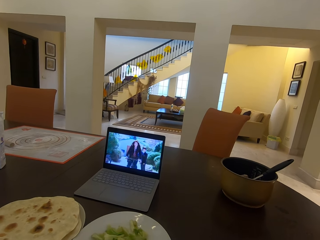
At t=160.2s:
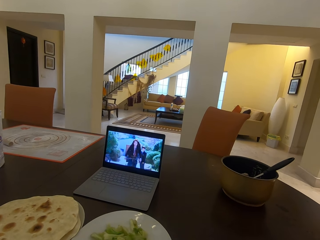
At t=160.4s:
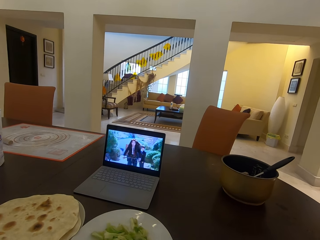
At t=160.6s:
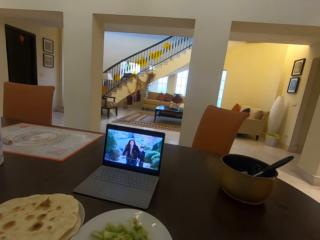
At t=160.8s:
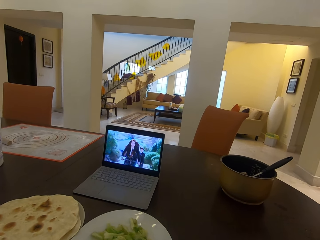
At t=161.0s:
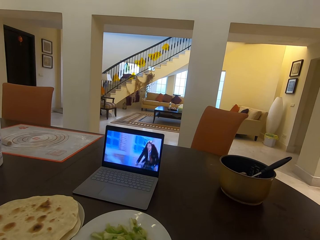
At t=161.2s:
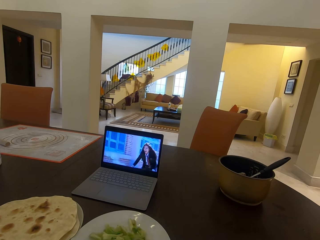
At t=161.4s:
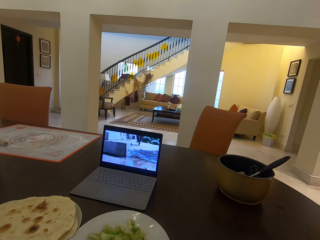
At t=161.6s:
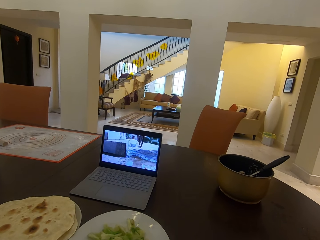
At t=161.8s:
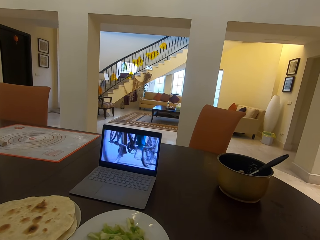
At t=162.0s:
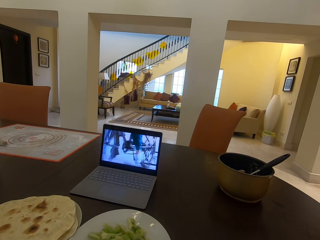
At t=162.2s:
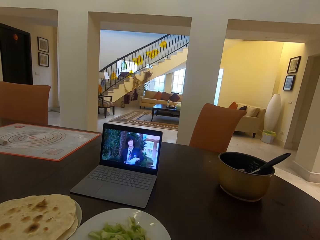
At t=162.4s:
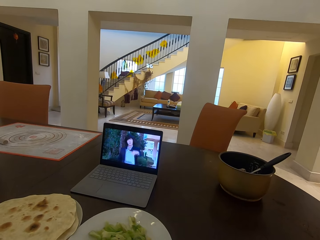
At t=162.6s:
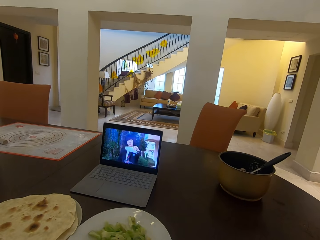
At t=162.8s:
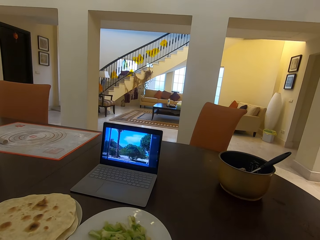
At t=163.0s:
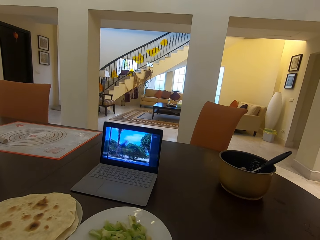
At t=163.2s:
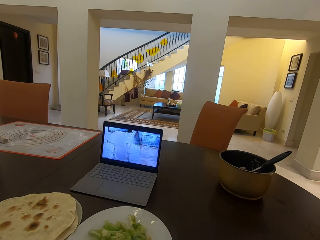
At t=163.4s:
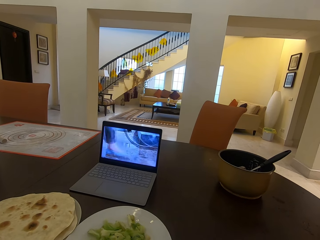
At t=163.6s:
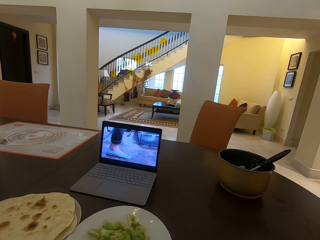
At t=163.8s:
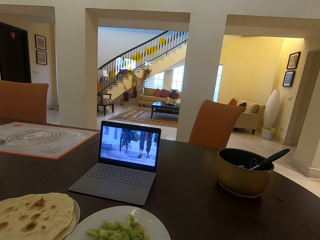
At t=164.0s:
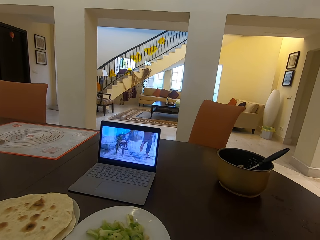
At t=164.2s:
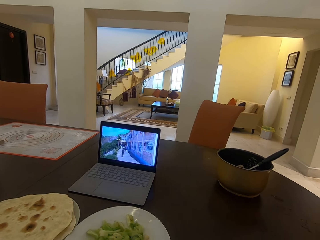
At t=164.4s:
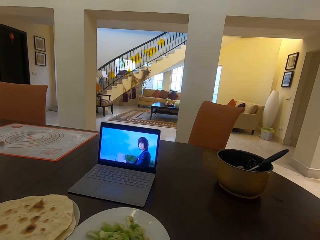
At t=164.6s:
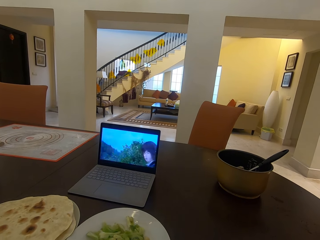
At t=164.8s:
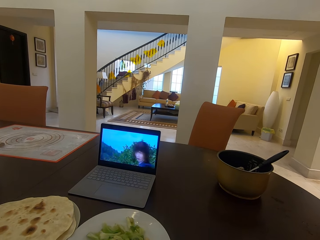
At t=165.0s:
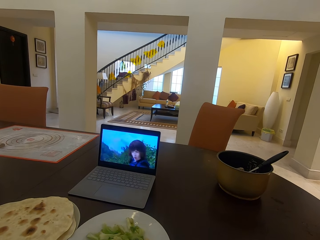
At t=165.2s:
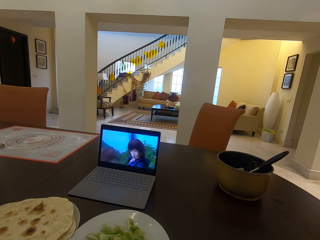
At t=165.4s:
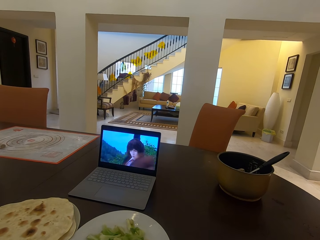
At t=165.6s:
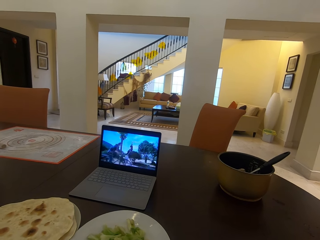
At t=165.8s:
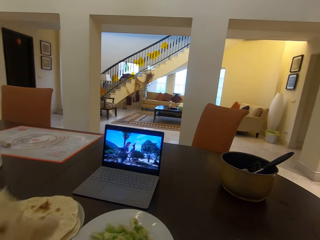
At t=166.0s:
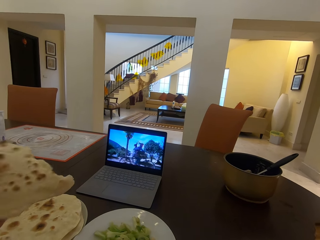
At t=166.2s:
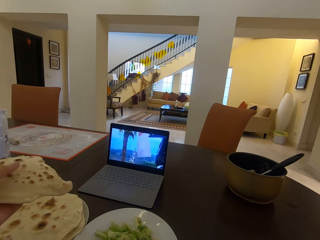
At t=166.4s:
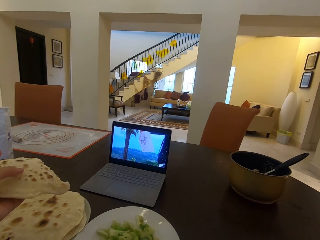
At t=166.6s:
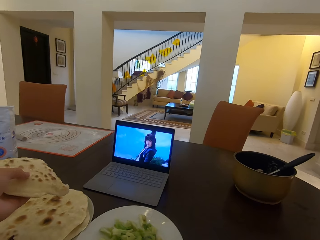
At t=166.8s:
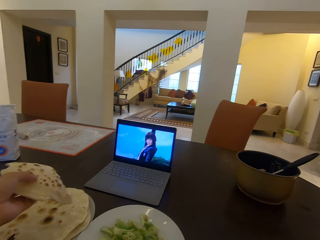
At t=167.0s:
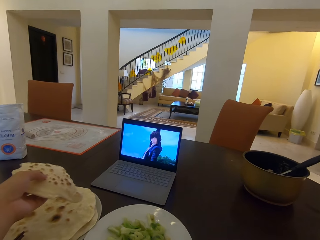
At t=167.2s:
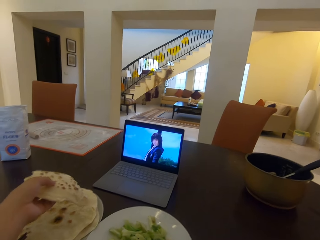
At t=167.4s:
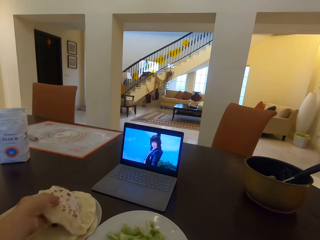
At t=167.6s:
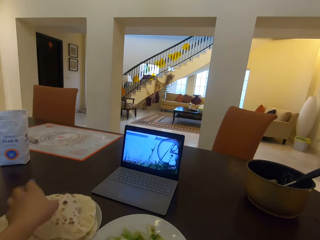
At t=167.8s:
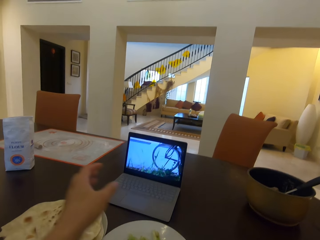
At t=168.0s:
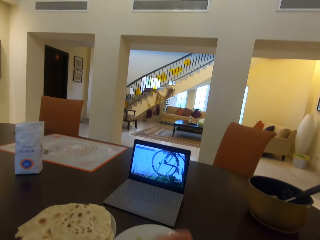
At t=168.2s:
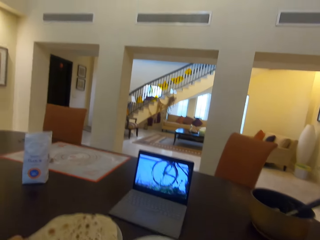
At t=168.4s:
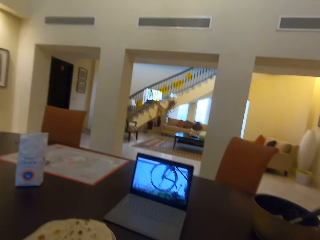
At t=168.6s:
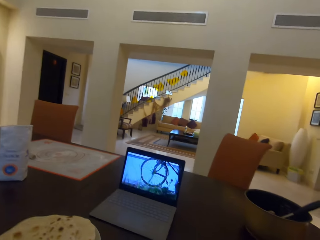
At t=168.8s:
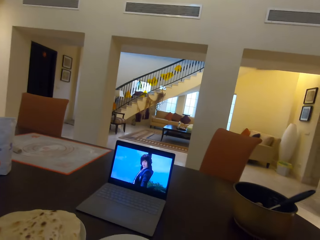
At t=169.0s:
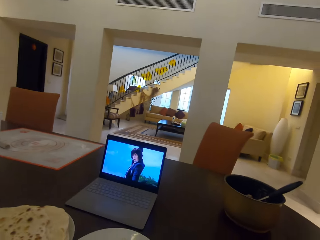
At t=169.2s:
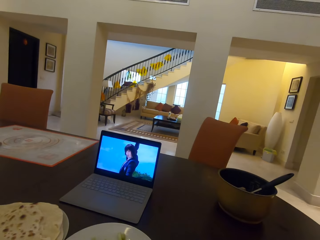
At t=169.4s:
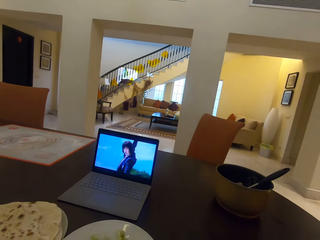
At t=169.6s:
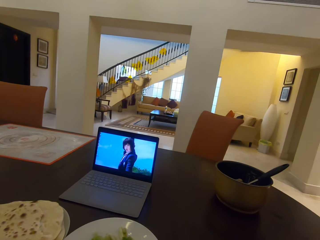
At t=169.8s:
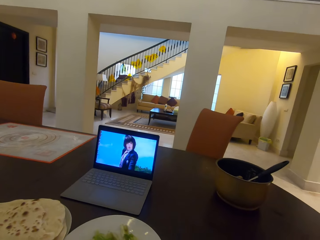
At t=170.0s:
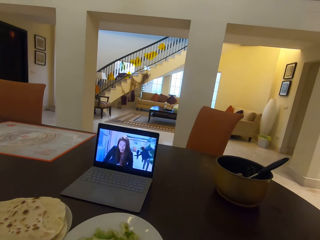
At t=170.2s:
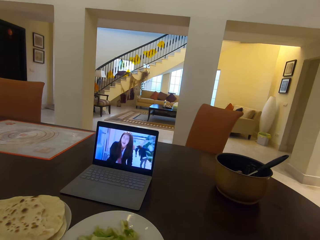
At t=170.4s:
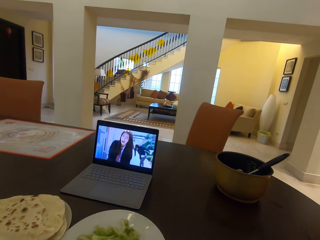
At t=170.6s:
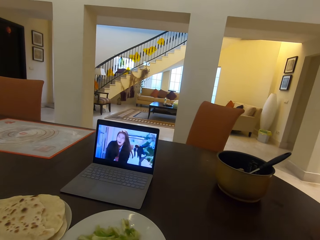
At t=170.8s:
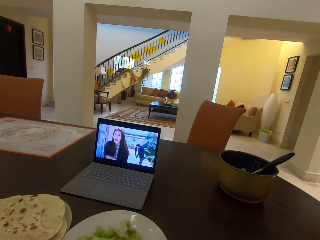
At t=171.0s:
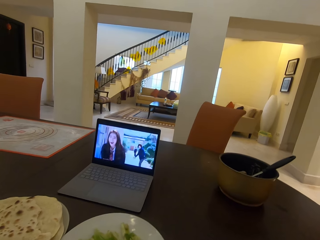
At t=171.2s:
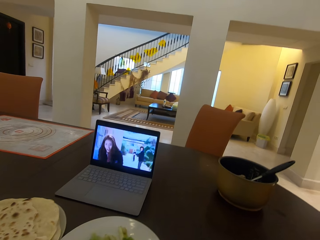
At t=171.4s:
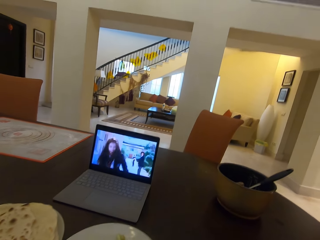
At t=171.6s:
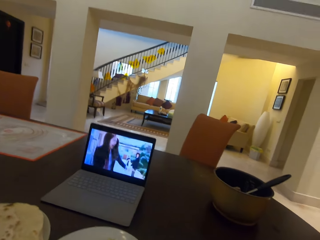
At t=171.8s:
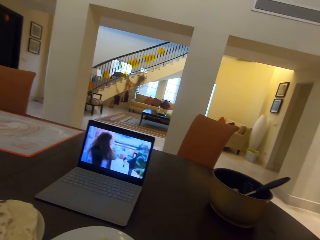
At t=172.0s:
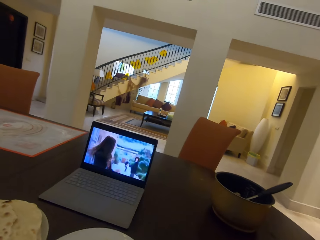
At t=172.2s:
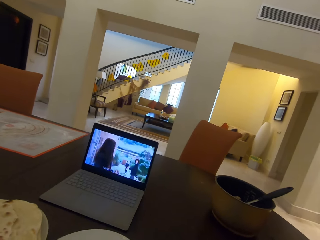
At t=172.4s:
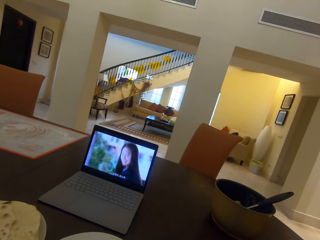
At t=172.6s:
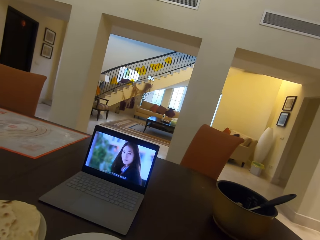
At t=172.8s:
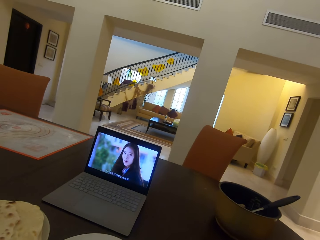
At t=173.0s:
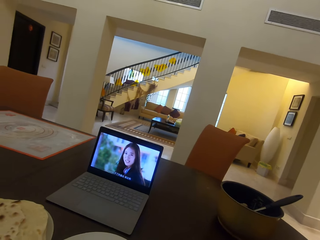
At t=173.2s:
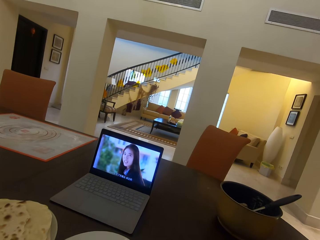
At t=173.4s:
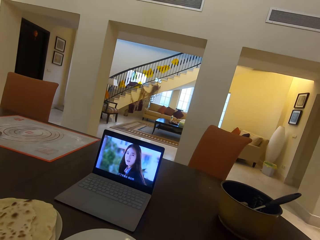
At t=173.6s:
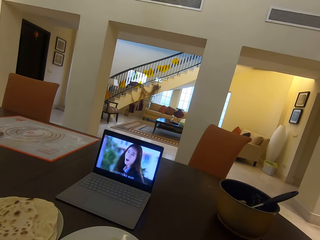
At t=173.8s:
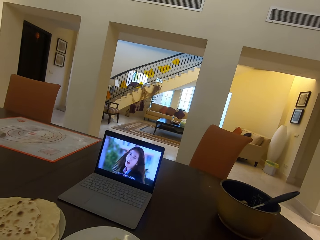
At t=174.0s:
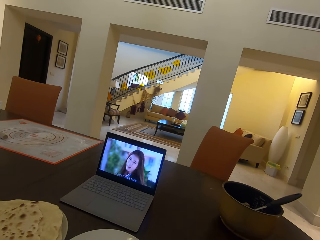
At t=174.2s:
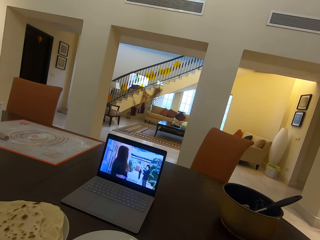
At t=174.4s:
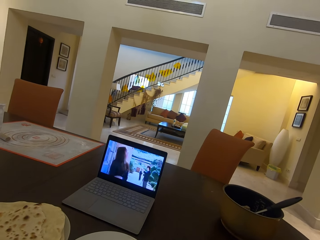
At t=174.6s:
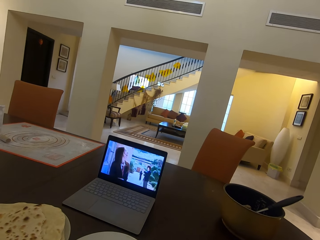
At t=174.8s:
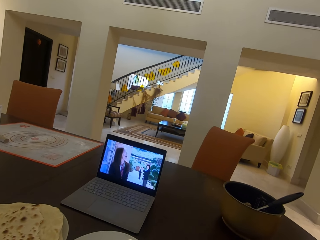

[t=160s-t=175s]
The camera wearer watches the movie from the laptop. They drop the flat bread on the plate. They watch the movie from the laptop.

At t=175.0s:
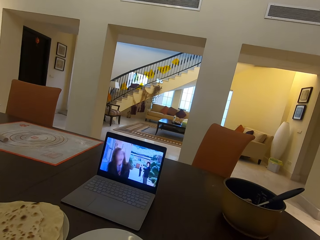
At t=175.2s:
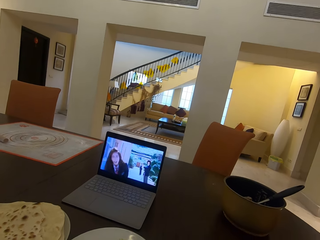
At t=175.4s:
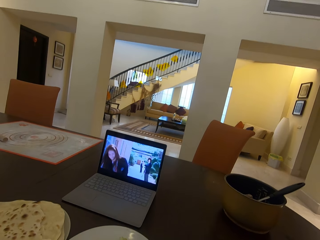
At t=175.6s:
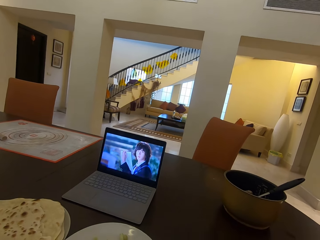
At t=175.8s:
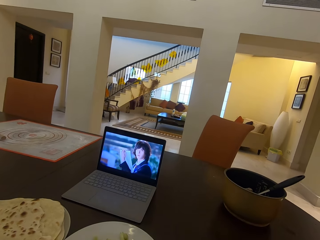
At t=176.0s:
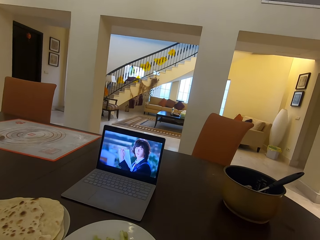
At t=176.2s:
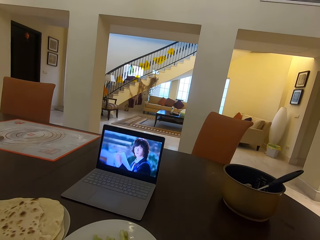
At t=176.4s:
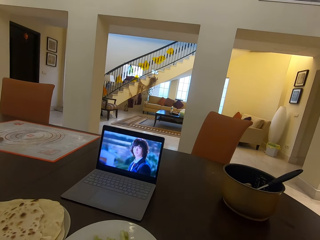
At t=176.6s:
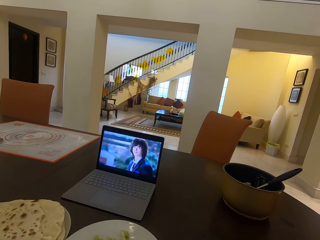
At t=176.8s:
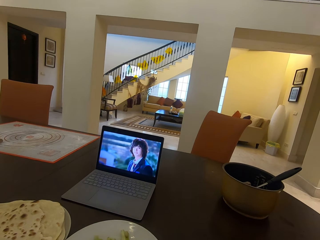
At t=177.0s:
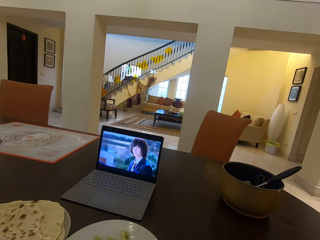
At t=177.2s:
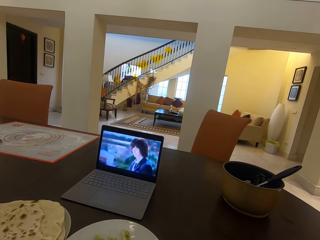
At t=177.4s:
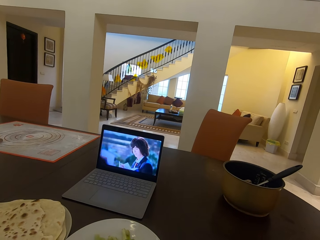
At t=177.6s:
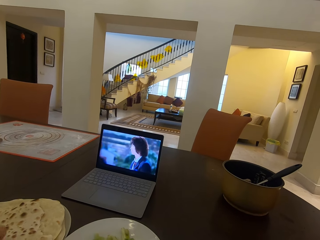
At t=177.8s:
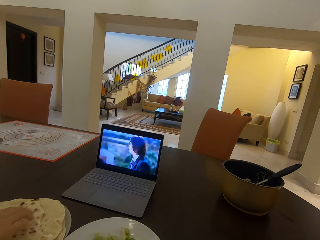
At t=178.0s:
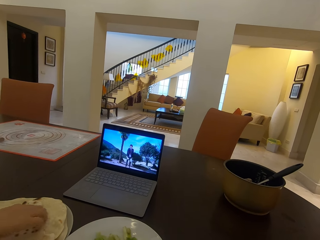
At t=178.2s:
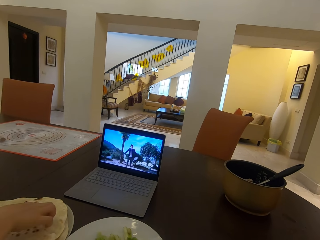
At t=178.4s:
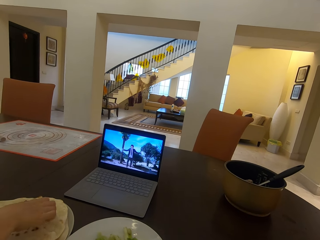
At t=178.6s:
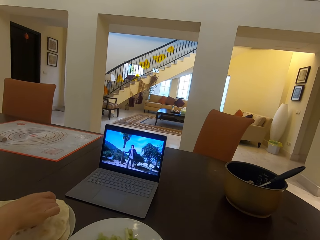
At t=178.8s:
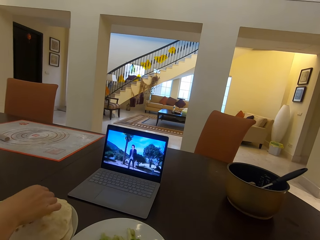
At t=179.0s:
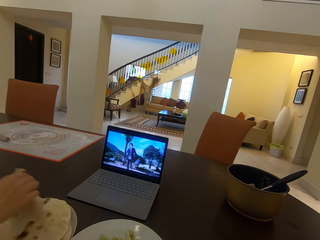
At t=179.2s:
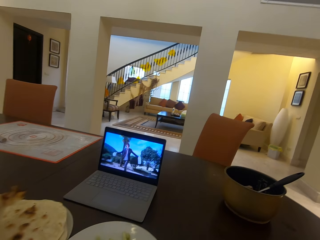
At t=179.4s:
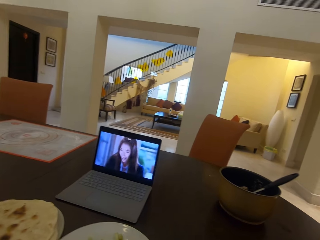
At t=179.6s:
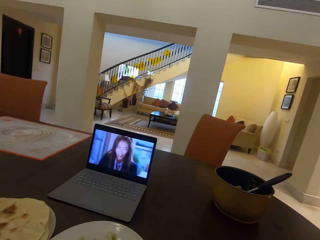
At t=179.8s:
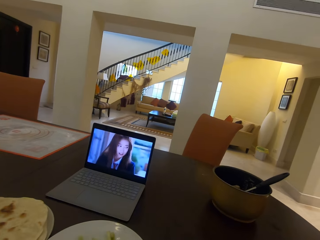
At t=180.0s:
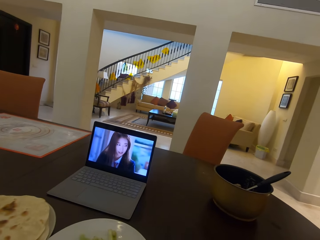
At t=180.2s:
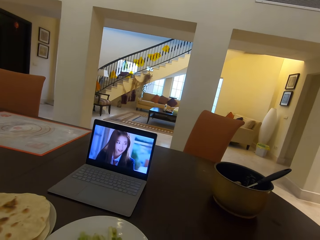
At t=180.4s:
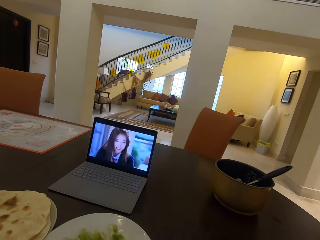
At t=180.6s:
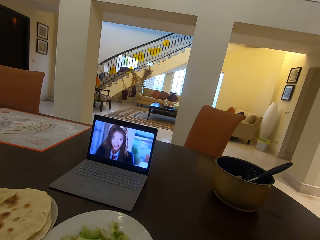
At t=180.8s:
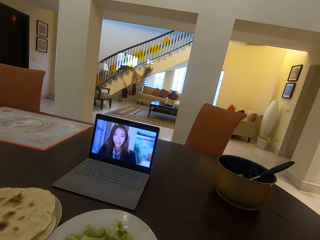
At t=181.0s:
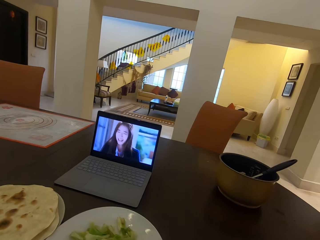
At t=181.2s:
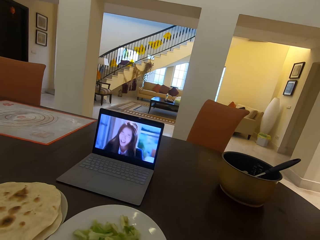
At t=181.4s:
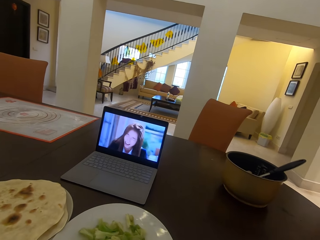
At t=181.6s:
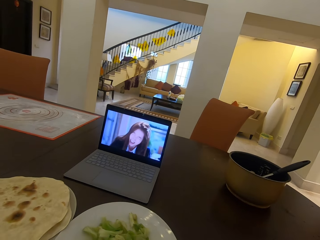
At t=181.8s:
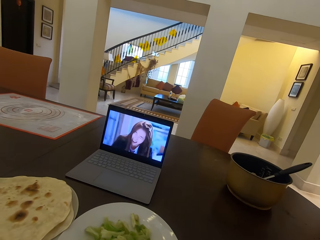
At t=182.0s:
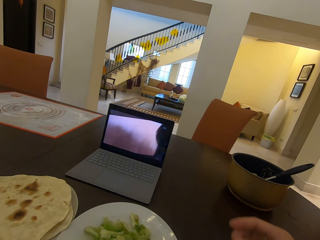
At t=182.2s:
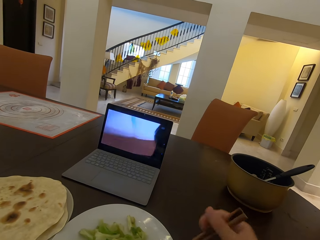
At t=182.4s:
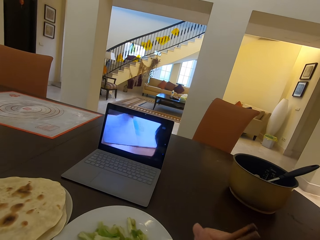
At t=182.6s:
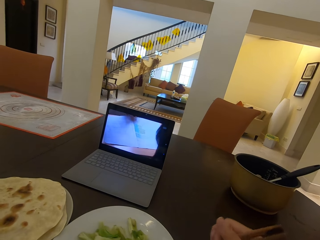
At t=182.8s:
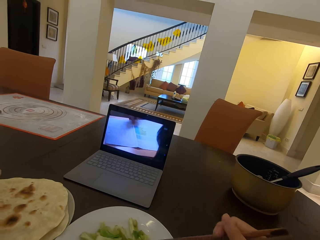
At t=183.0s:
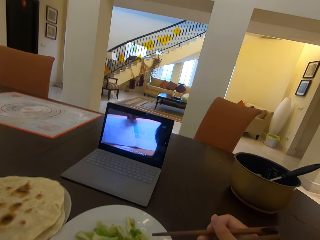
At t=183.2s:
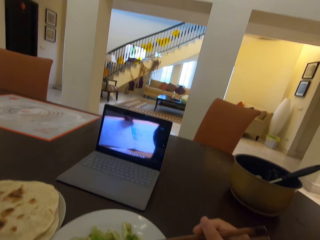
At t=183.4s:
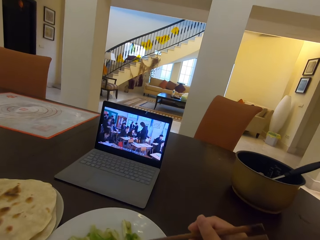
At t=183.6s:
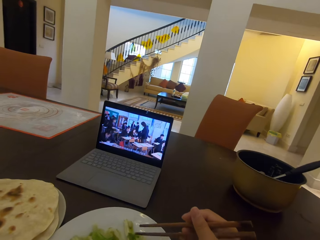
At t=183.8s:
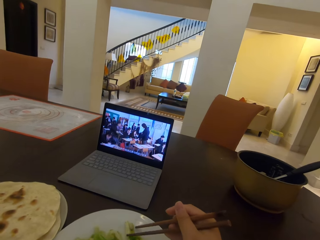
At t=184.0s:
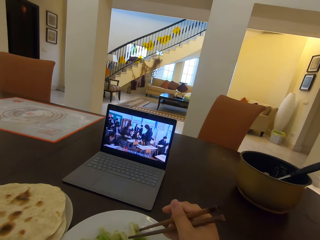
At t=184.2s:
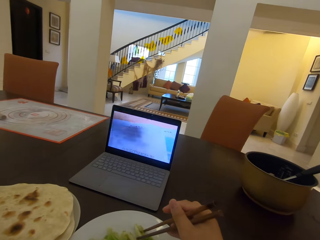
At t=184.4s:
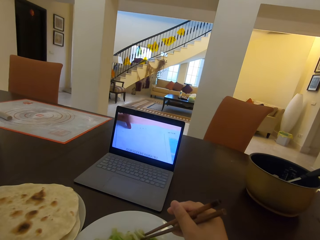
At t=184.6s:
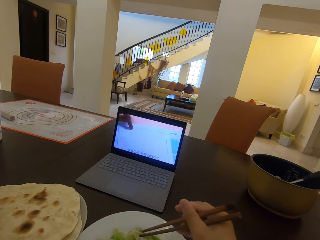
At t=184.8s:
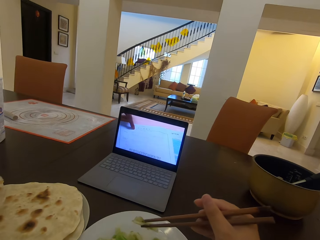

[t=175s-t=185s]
A lady takes a flat bread with her right hand. The camera wearer watches the movie from the laptop. They take food from the second plate with chopsticks.
